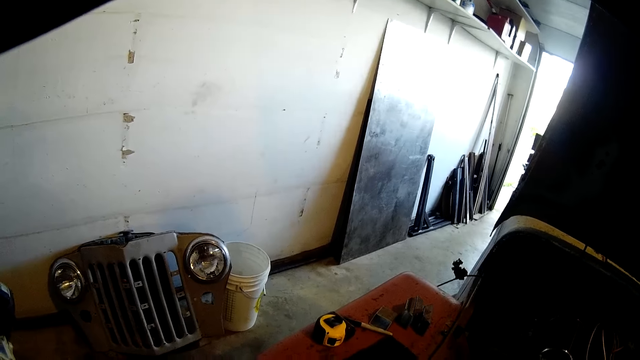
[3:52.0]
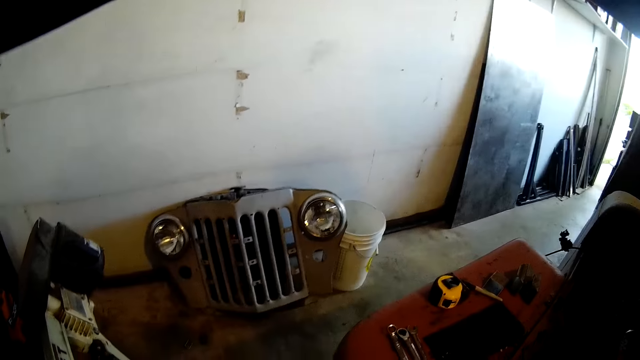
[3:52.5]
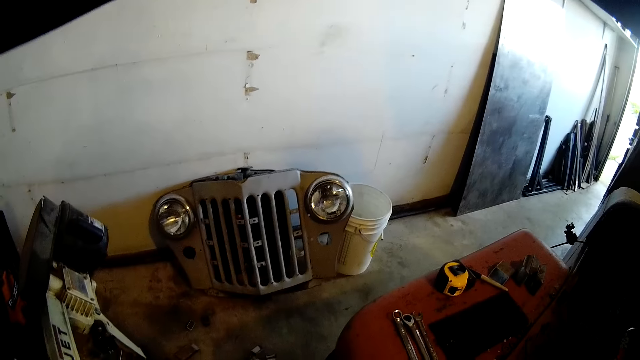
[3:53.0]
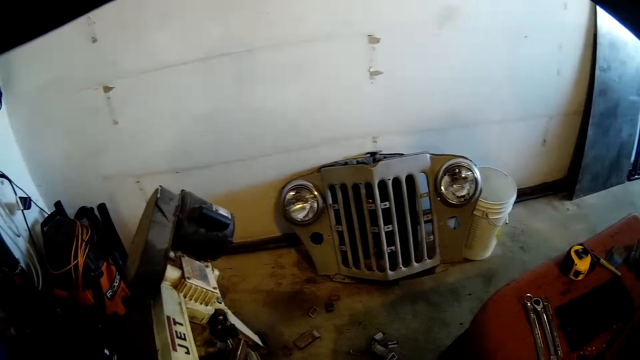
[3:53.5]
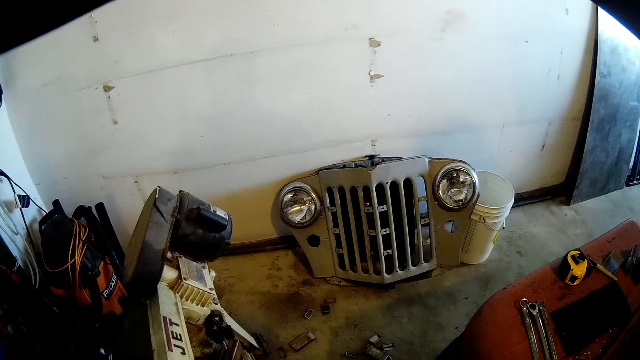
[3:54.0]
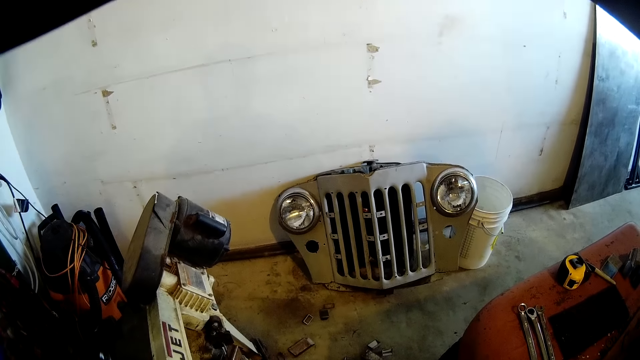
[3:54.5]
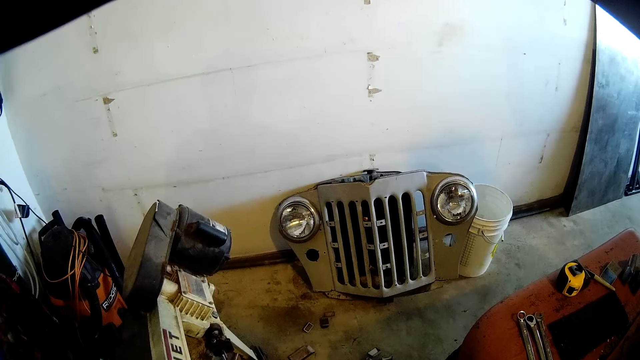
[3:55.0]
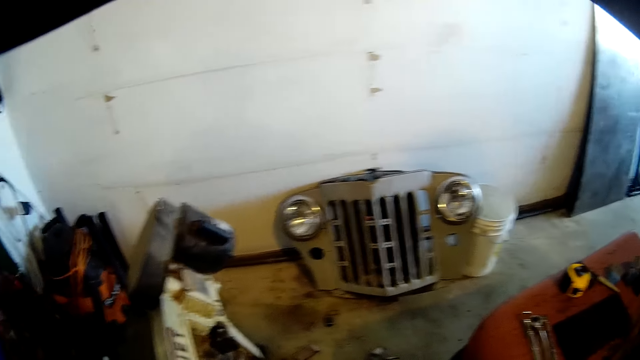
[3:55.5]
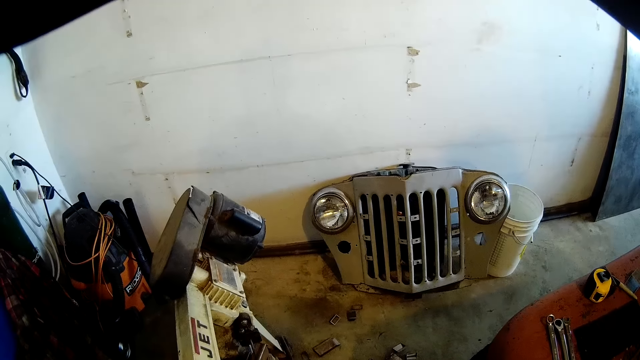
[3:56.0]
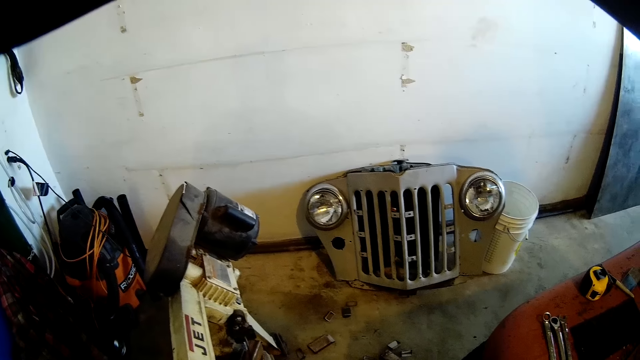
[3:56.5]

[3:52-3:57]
The camera wearer looks to the right.

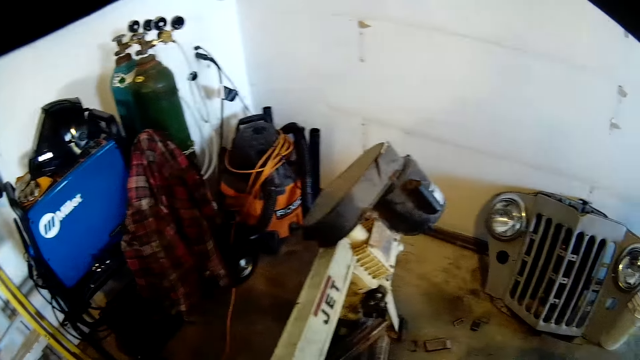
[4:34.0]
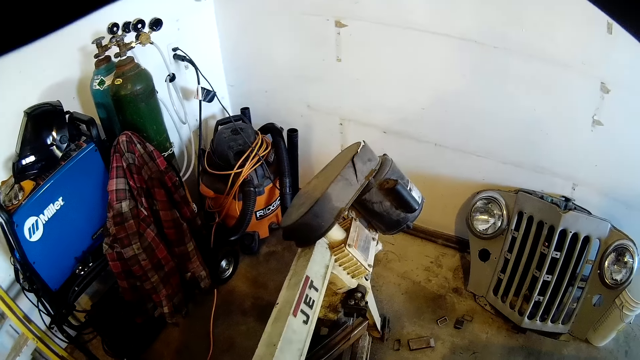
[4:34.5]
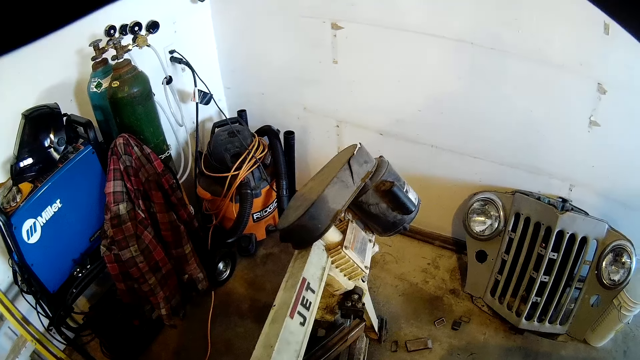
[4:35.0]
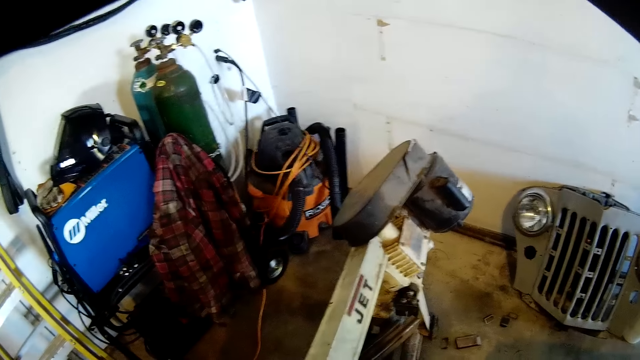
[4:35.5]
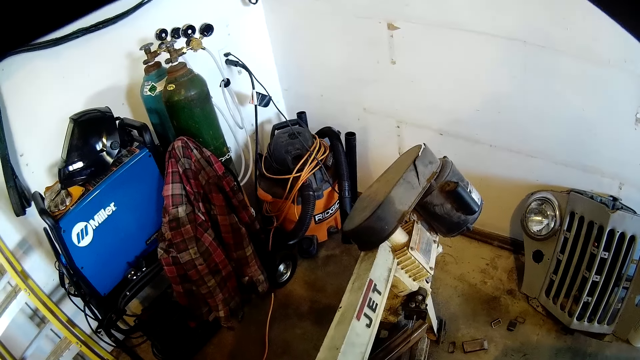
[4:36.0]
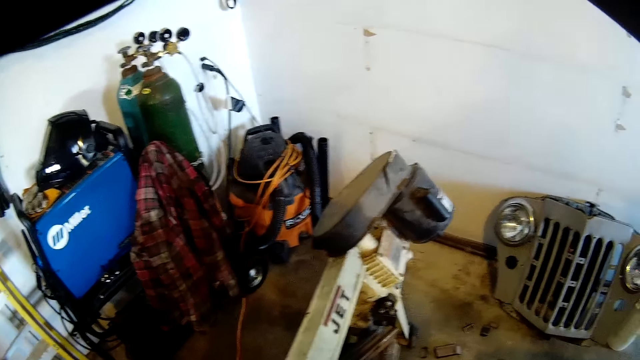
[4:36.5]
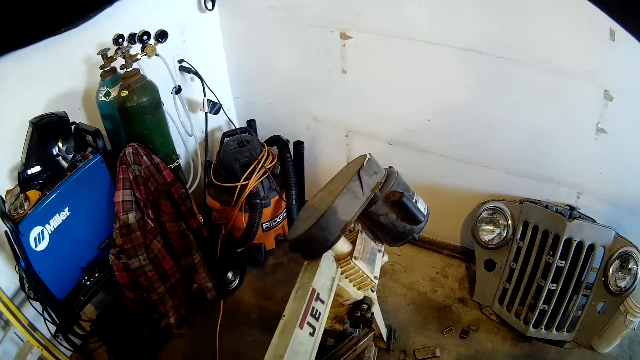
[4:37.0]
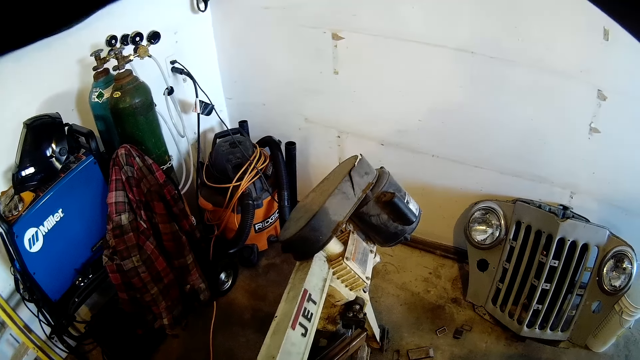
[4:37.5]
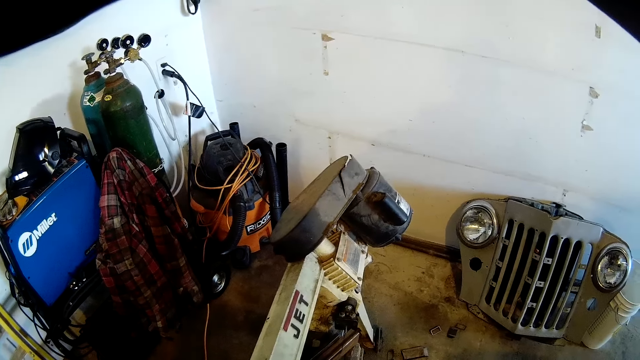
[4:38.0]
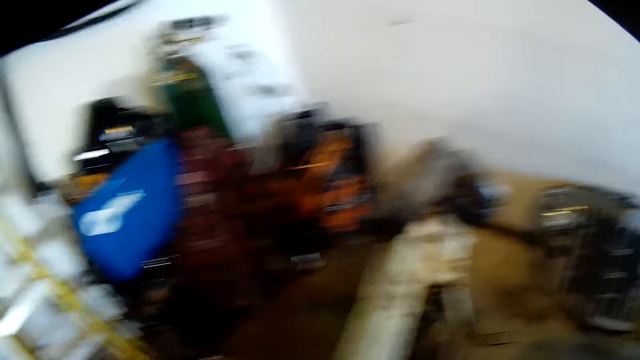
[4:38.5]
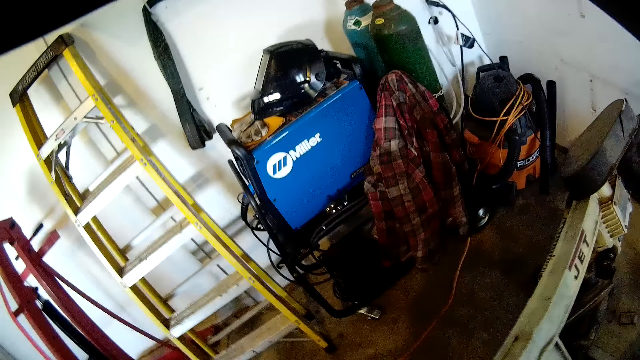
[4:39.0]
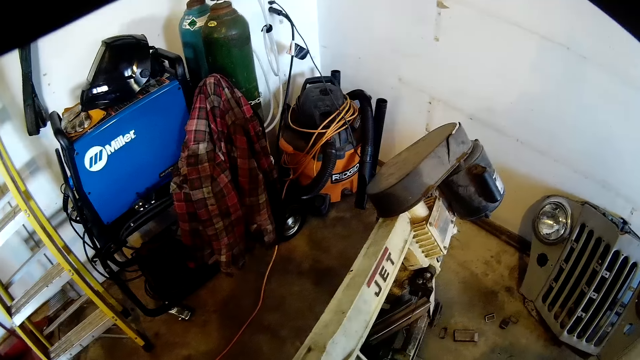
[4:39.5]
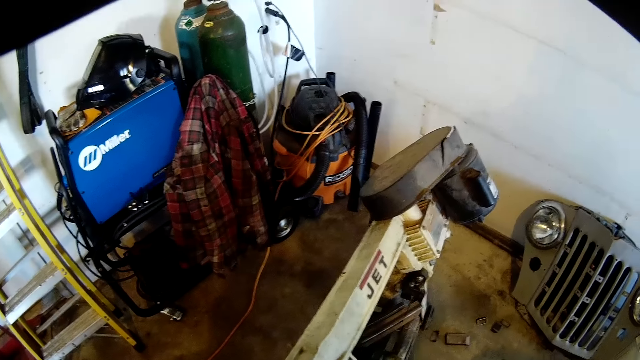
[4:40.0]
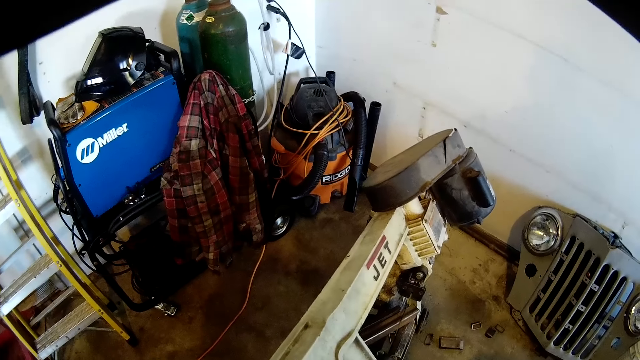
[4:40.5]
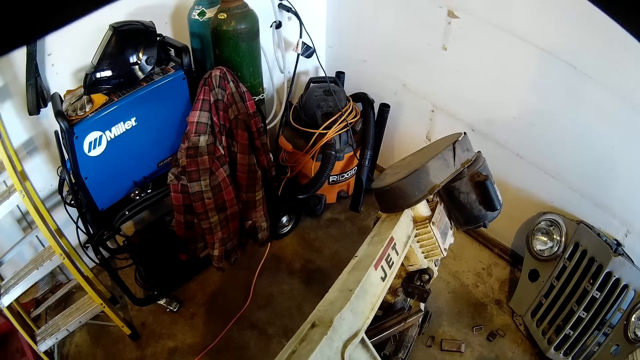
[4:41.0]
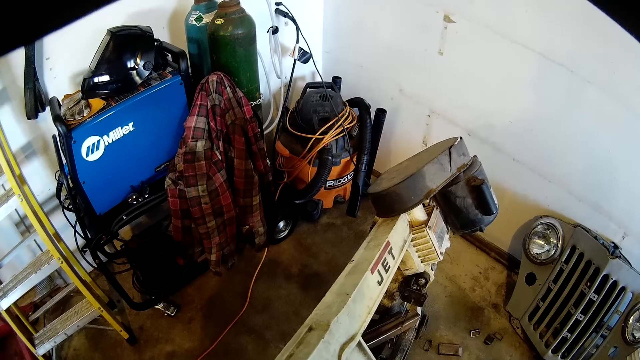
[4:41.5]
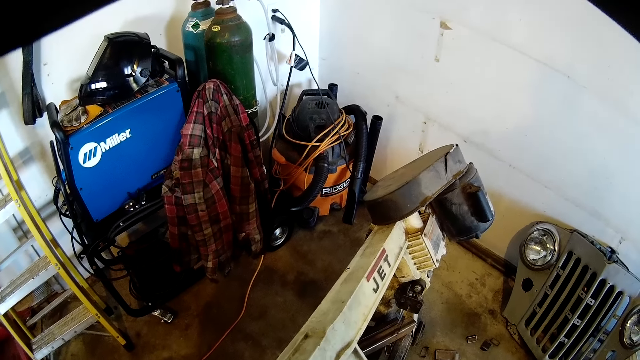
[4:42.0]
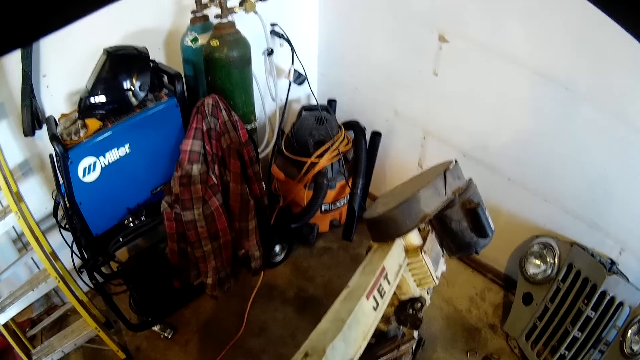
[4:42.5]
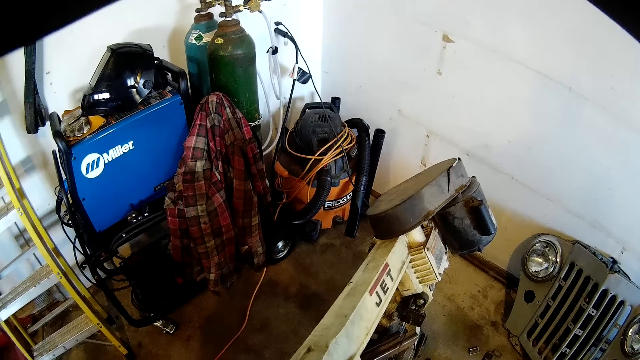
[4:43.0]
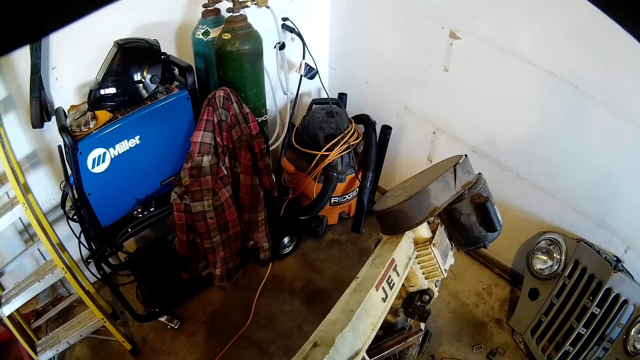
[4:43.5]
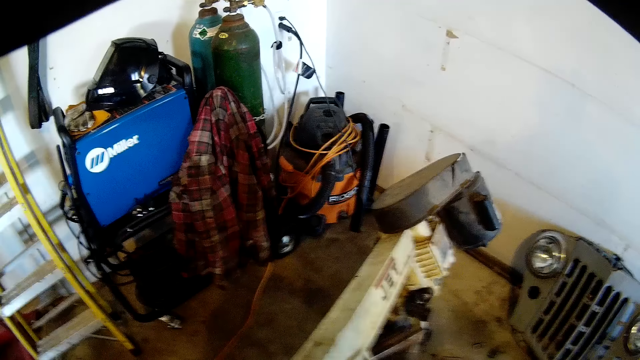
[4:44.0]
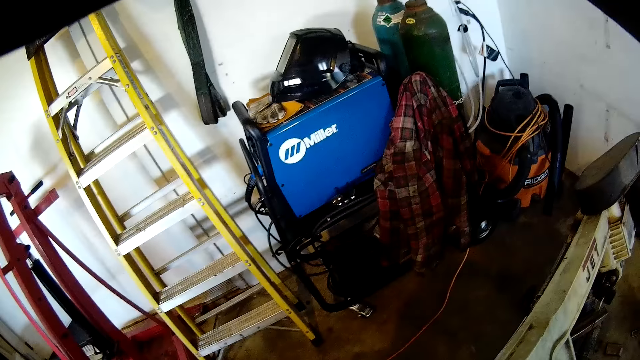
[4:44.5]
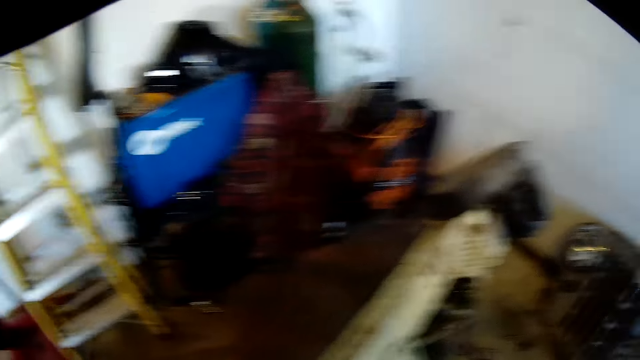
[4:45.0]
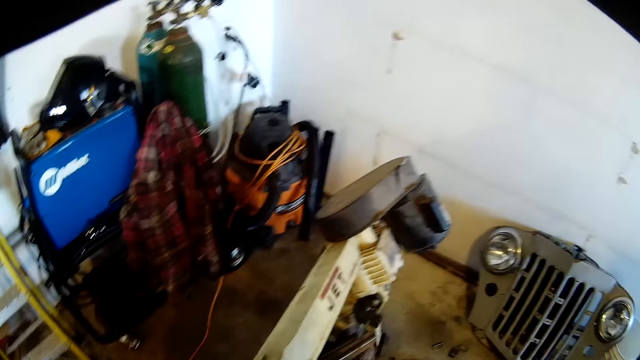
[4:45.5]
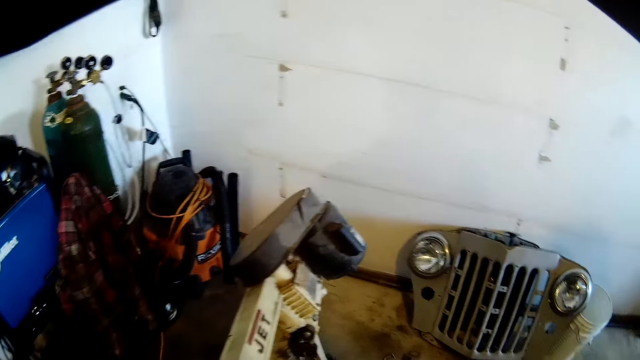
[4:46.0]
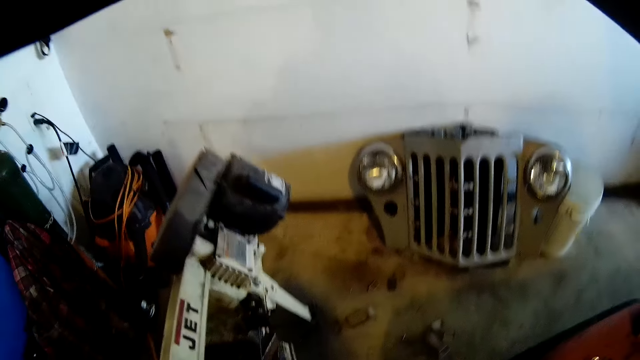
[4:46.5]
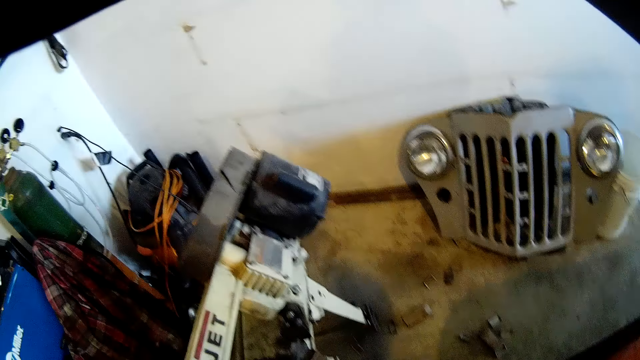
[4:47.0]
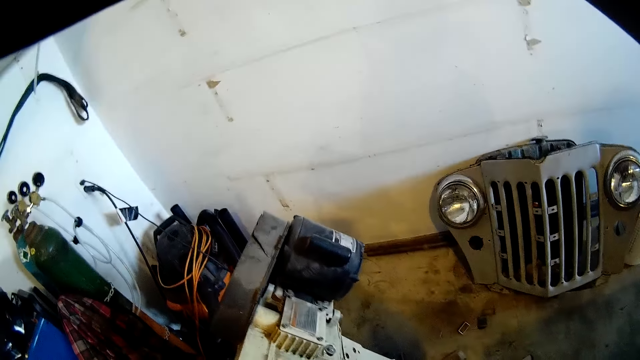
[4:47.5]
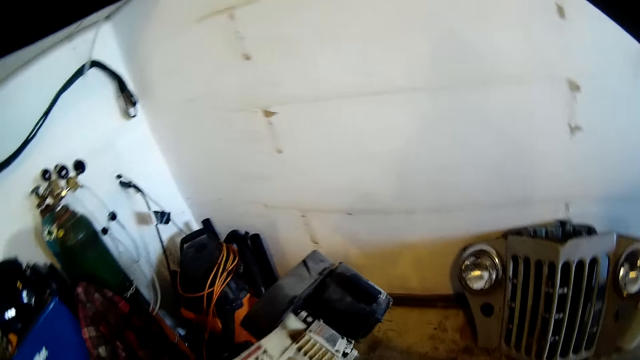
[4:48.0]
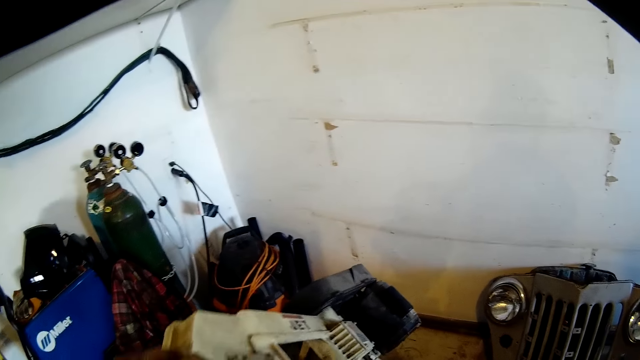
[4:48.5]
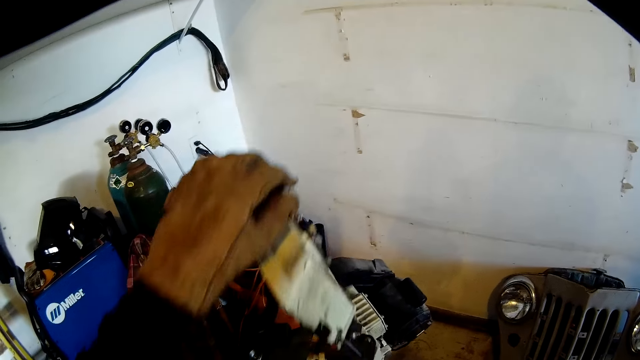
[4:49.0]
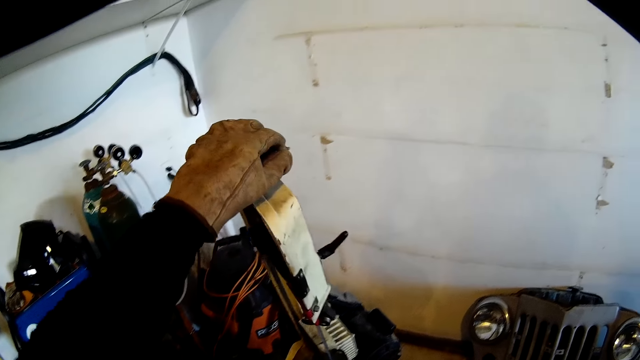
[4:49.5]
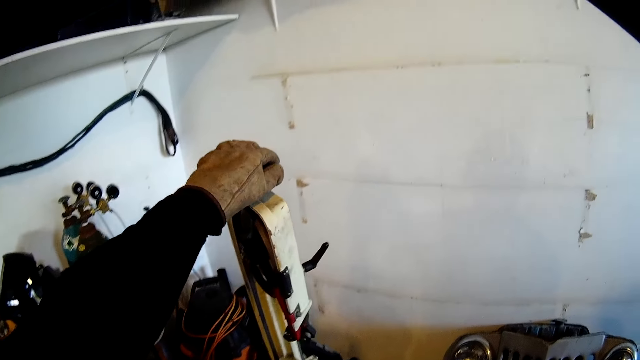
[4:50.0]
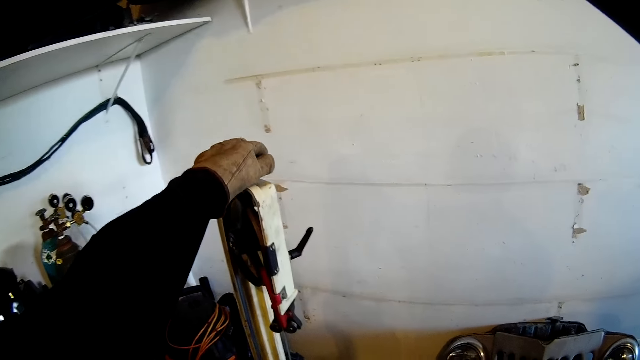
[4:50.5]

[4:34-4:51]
The camera wearer looks to the left. He lifts a vertical band sawing machine from the metal with his left hand.
